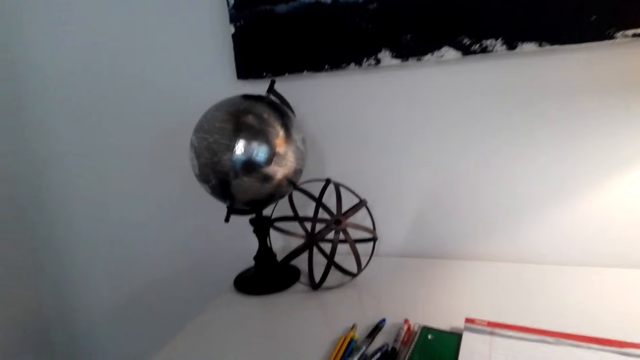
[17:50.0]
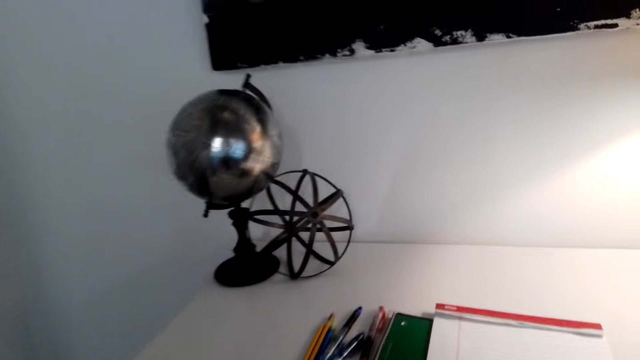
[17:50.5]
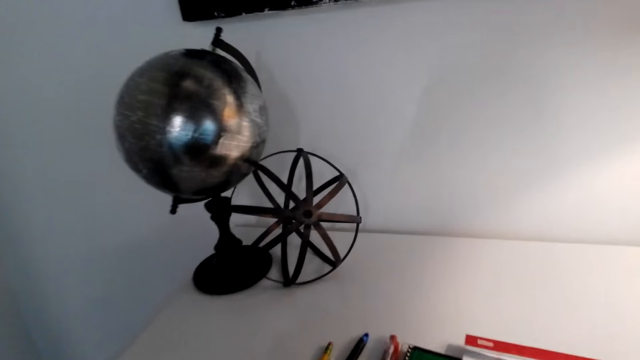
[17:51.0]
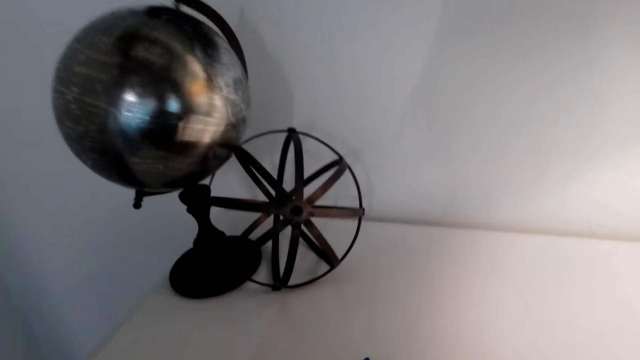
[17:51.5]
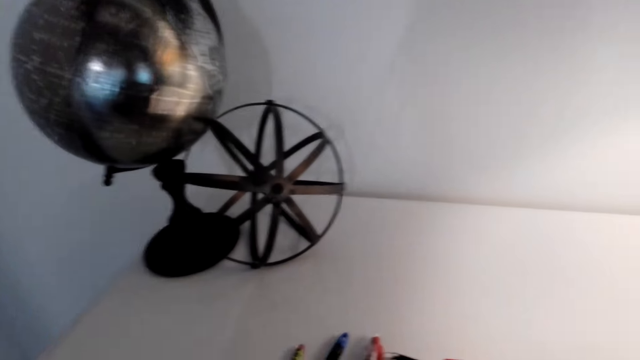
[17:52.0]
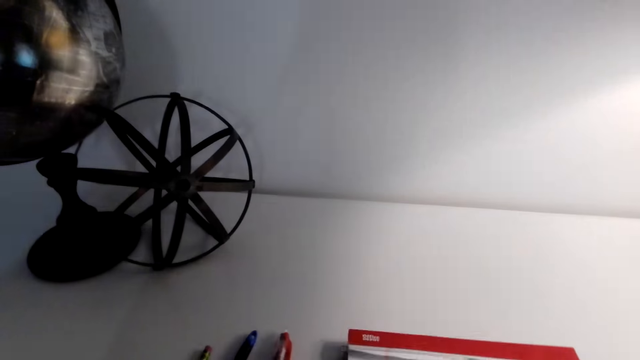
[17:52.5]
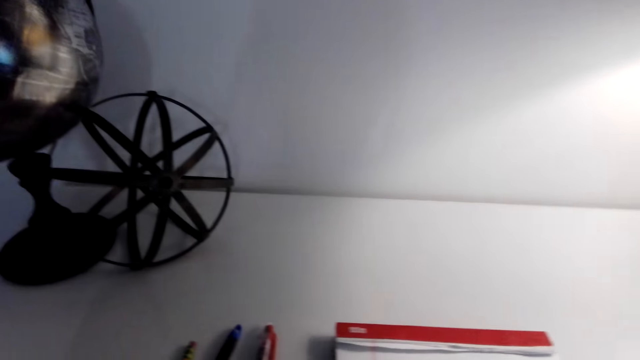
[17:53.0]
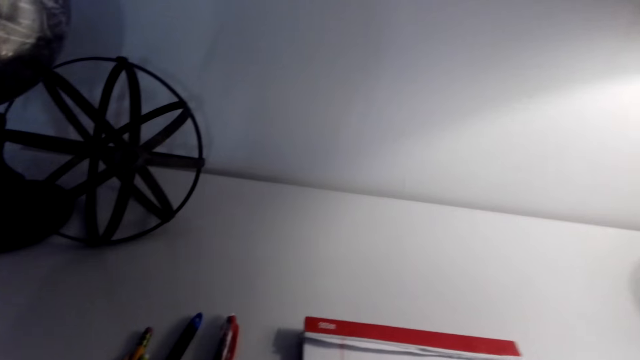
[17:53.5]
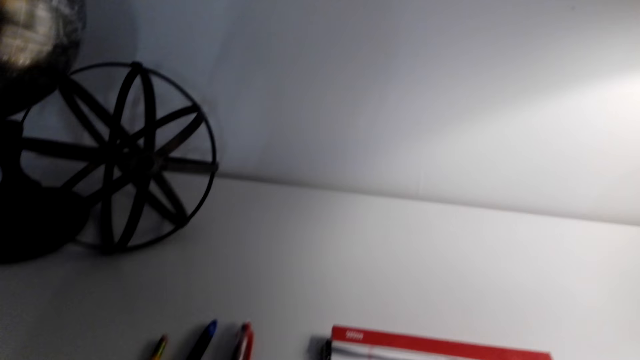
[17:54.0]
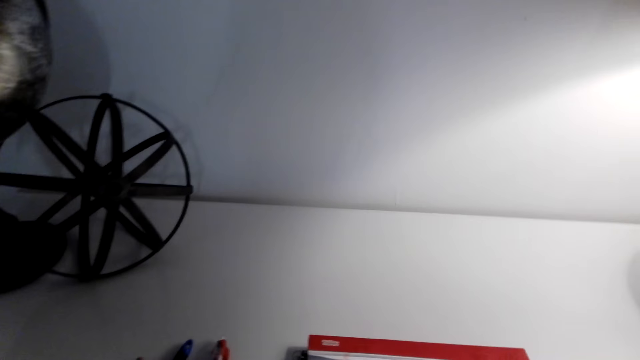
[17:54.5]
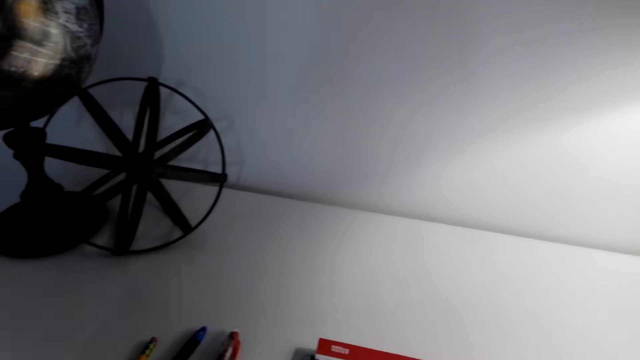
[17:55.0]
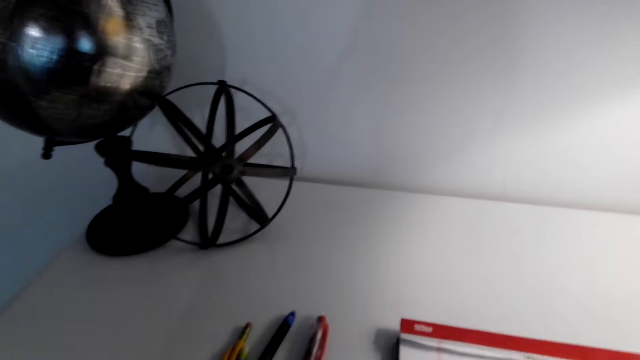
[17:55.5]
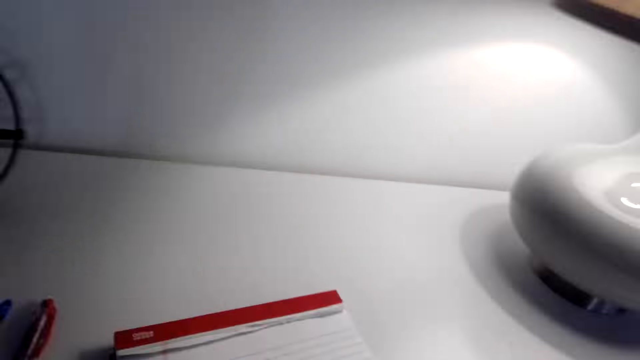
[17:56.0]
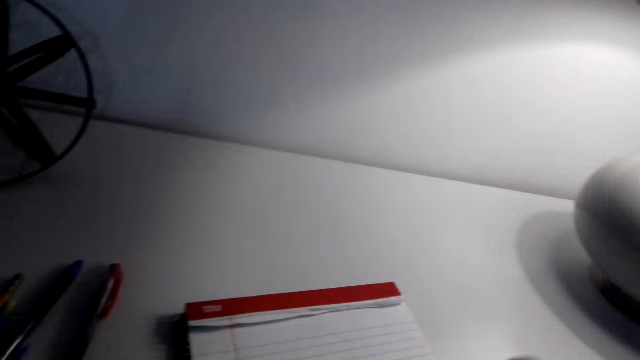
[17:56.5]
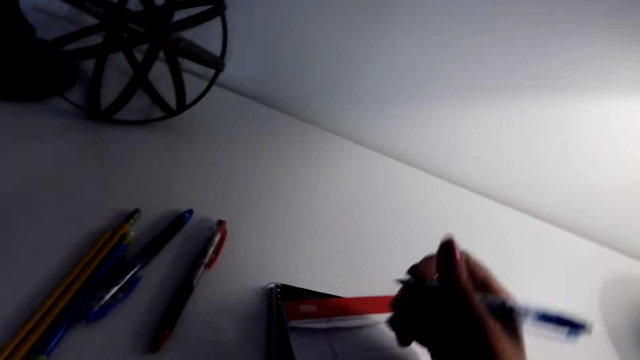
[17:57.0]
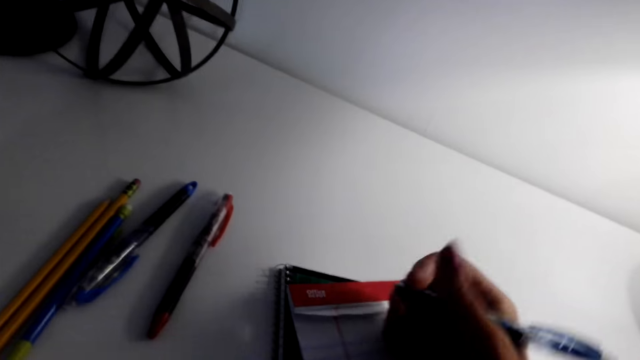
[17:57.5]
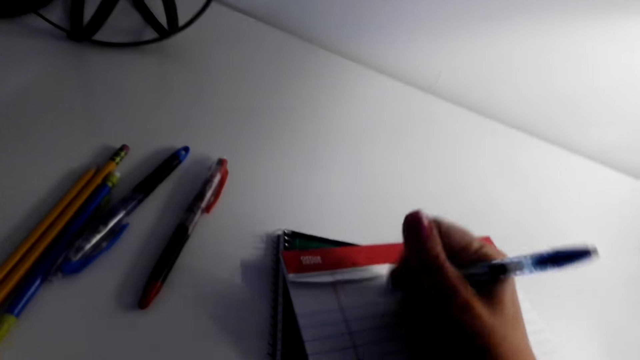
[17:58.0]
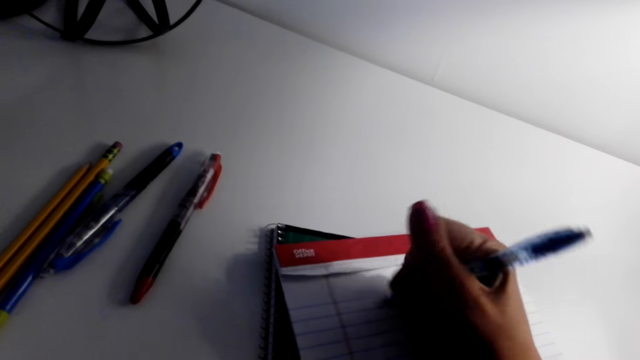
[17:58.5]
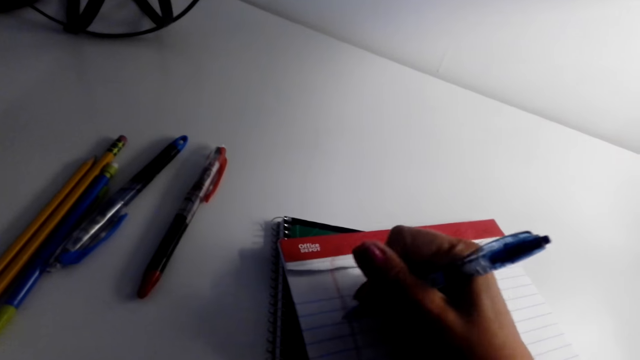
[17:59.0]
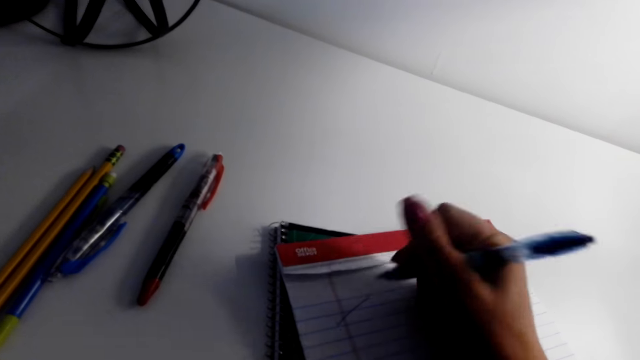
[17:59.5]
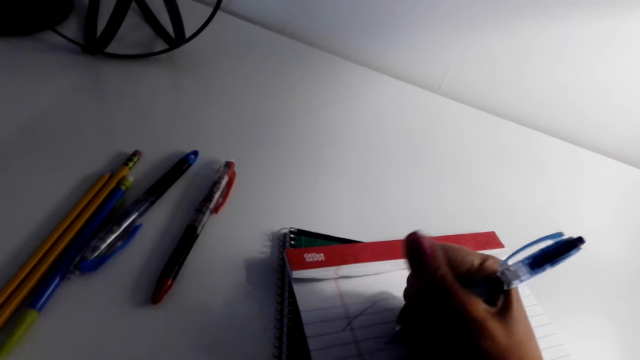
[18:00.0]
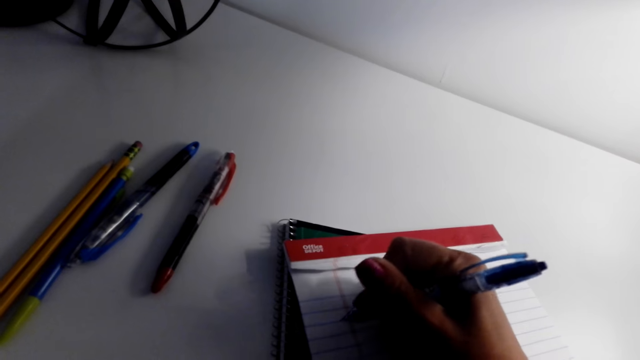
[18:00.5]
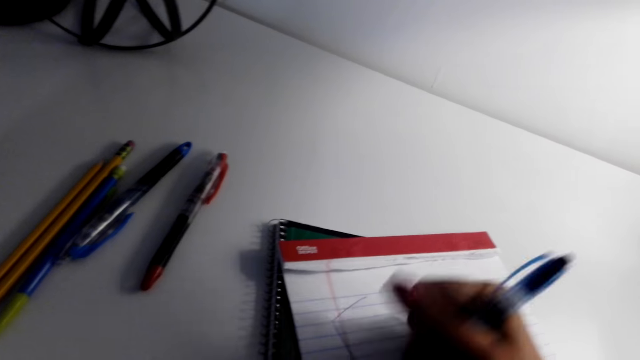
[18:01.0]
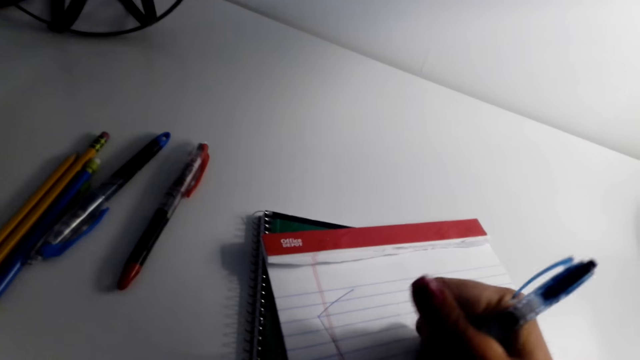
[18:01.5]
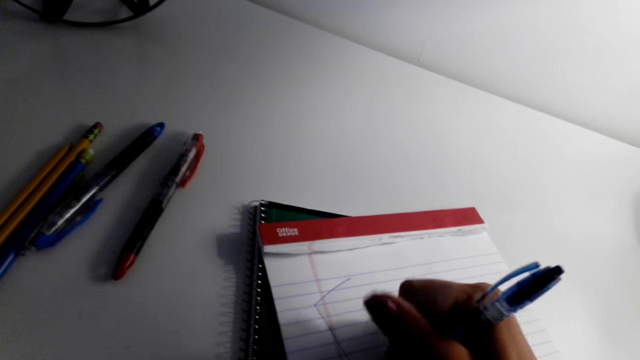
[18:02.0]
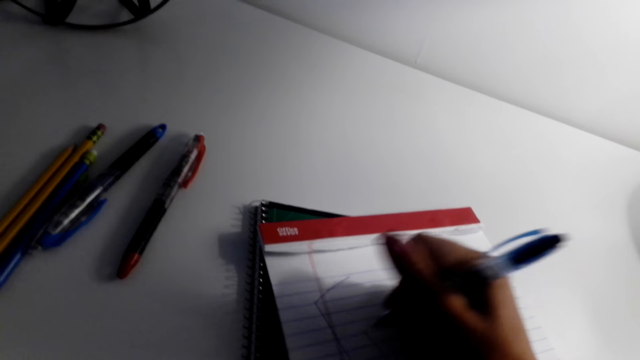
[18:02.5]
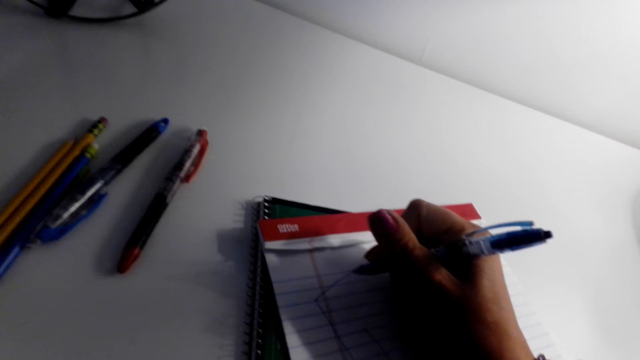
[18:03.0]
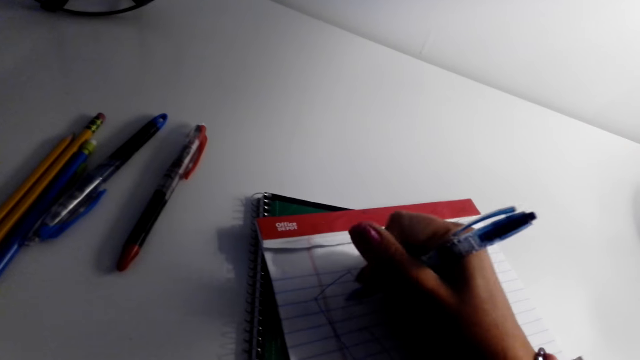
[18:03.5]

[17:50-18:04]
The camera wearer converses with a person. She puts her hand on a book. She draws a picture in the book. She writes on the notebook with the pen.

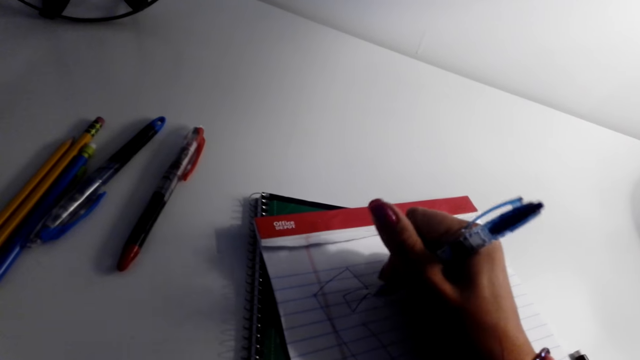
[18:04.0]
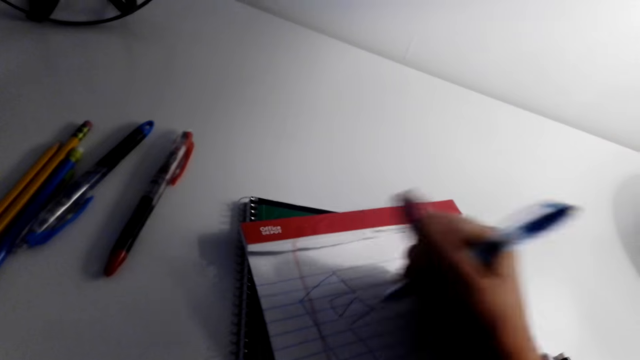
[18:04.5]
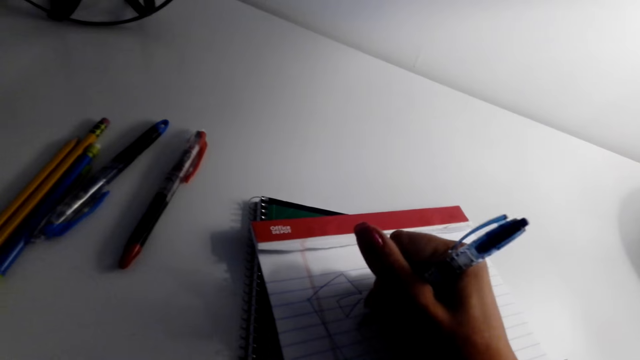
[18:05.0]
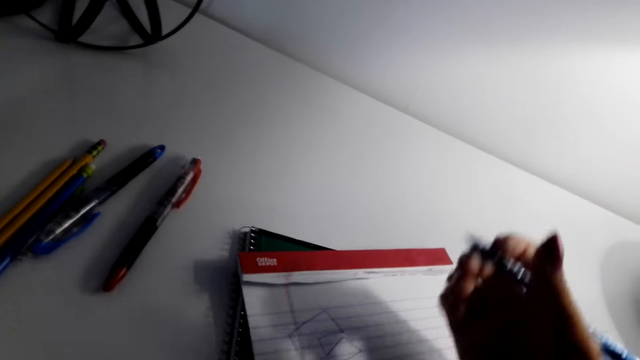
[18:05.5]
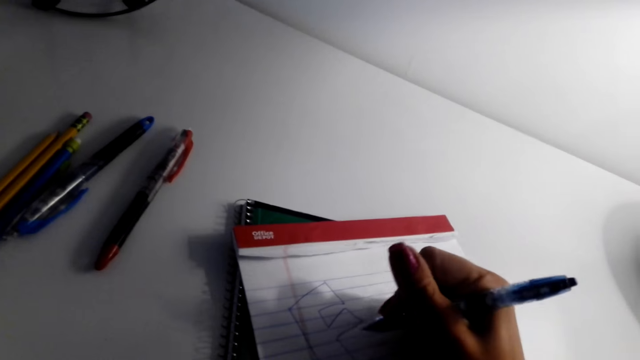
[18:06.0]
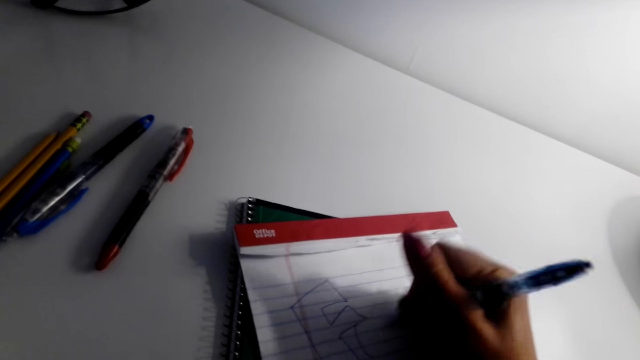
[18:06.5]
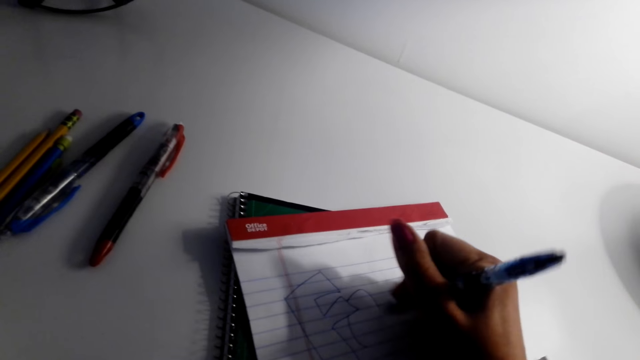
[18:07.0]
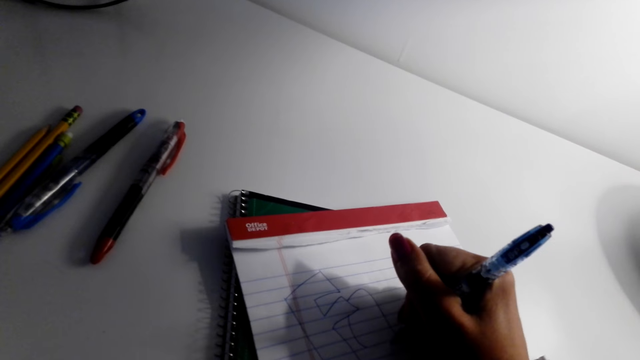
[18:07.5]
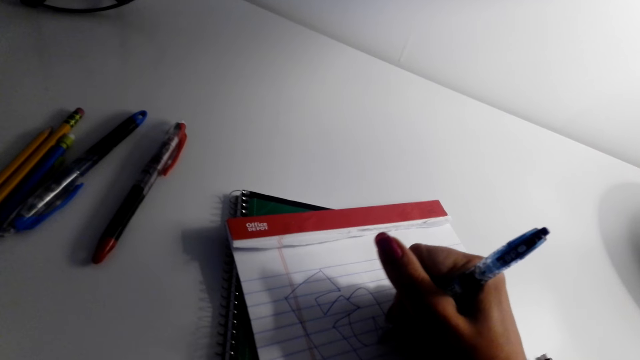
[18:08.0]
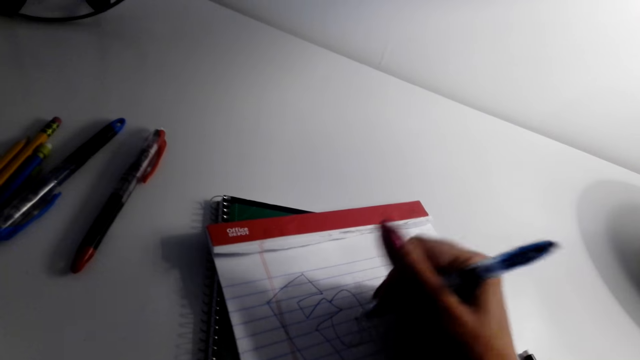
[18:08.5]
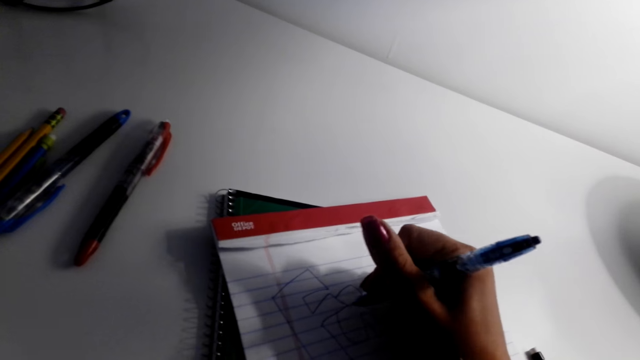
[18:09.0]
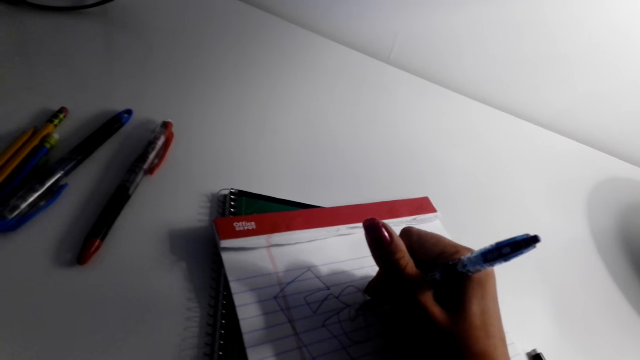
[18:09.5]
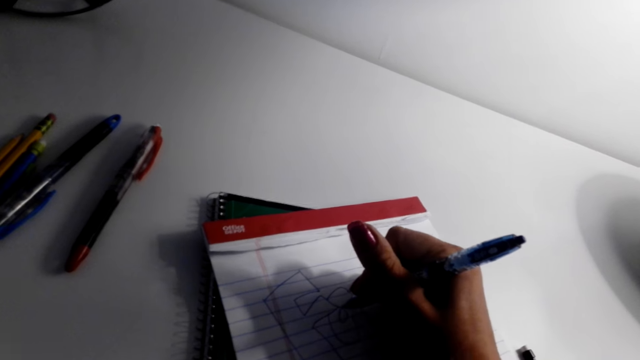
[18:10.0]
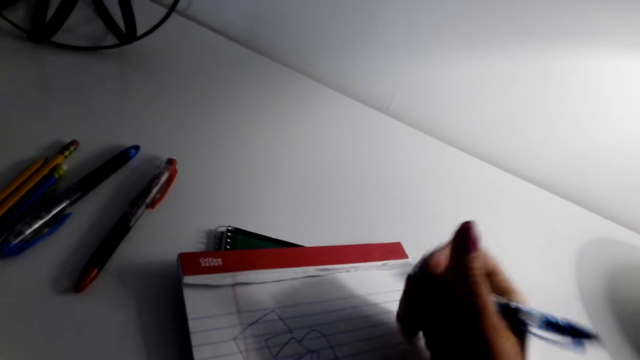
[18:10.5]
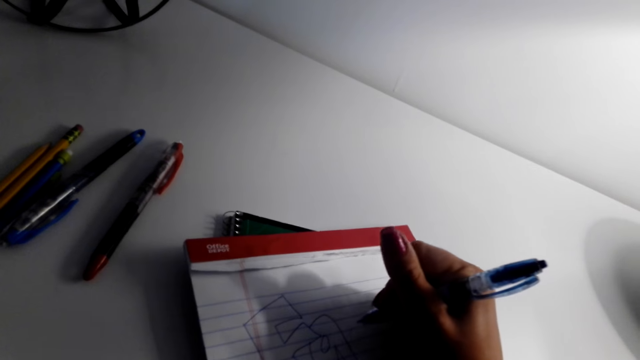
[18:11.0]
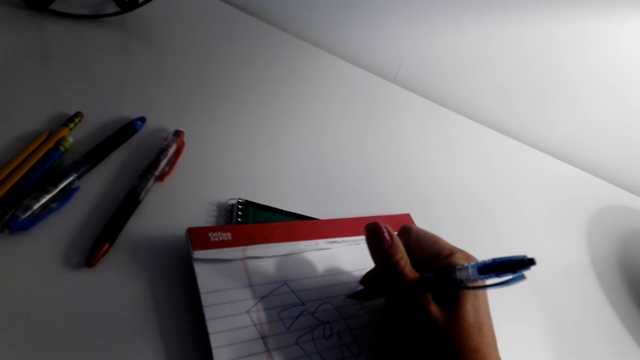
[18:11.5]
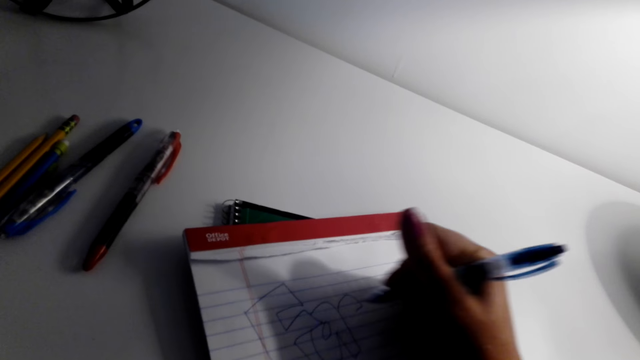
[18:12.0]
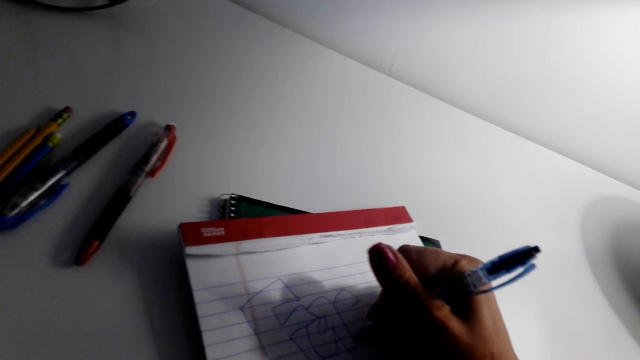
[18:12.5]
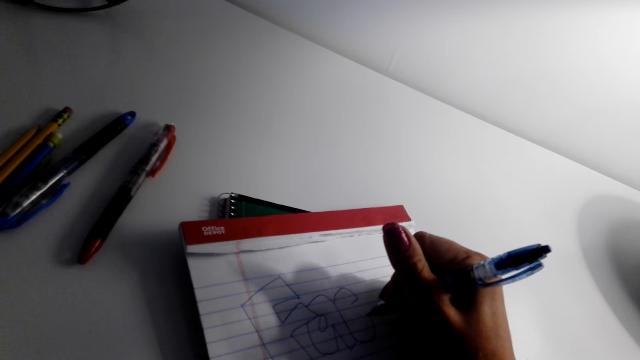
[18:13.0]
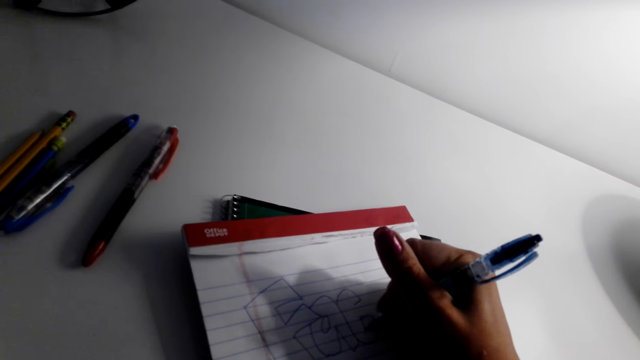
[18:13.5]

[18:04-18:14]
The camera wearer adjusts her hand. She draws a picture in a book. She adjusts her hand.
